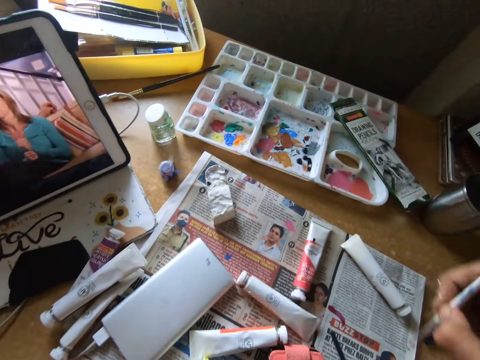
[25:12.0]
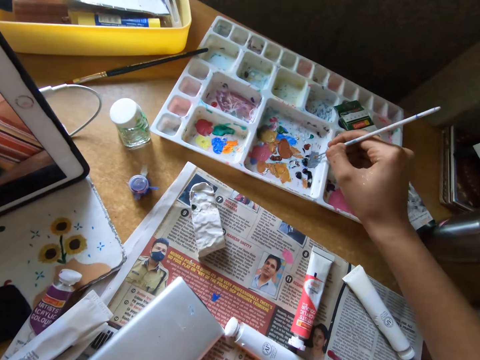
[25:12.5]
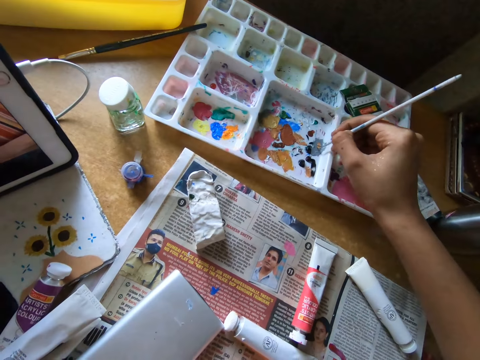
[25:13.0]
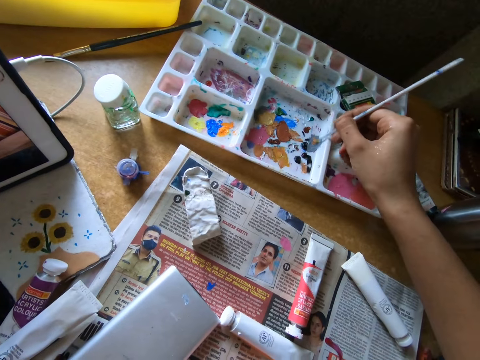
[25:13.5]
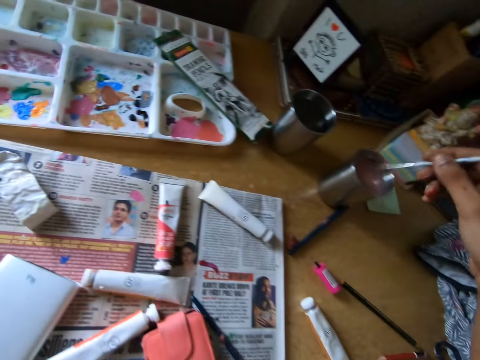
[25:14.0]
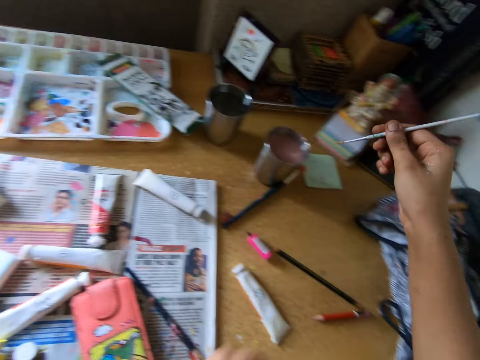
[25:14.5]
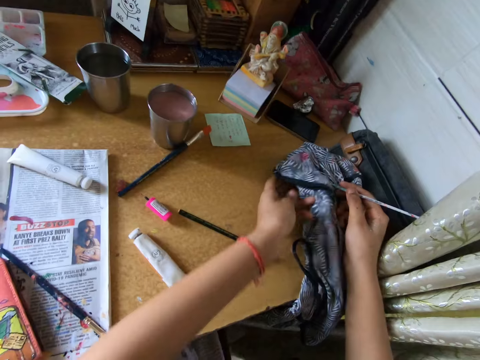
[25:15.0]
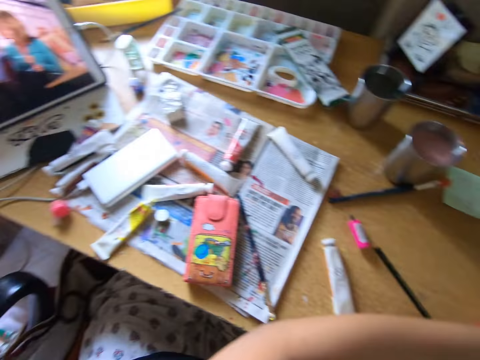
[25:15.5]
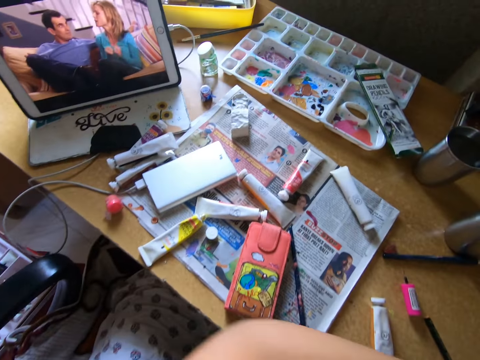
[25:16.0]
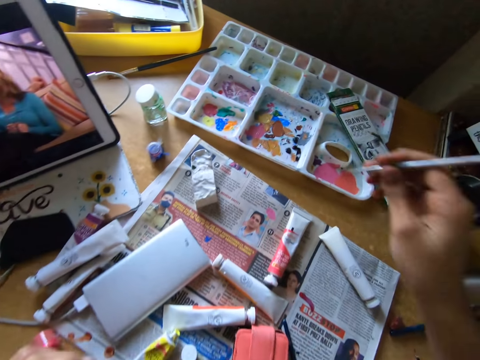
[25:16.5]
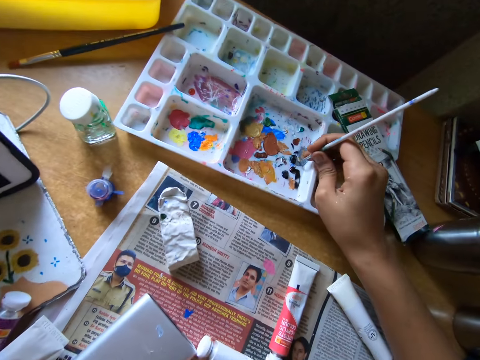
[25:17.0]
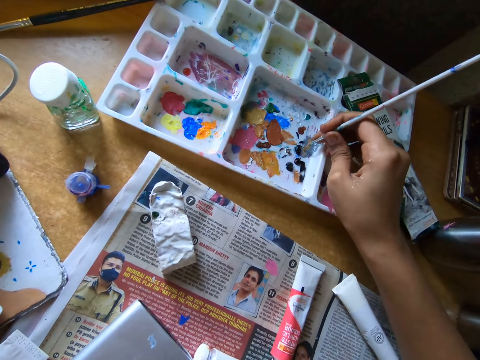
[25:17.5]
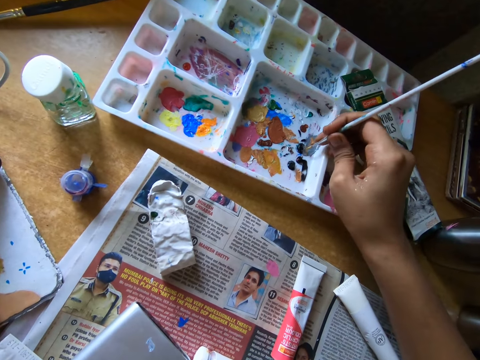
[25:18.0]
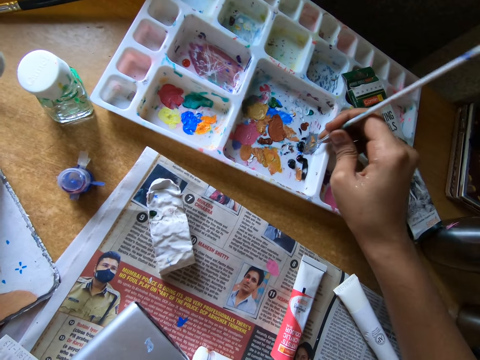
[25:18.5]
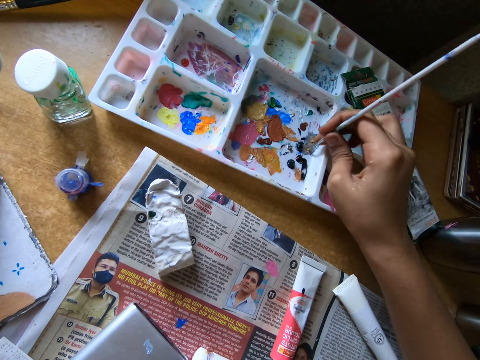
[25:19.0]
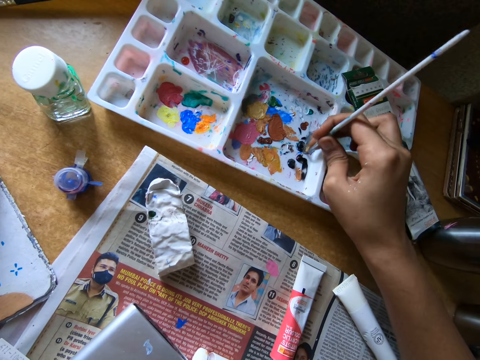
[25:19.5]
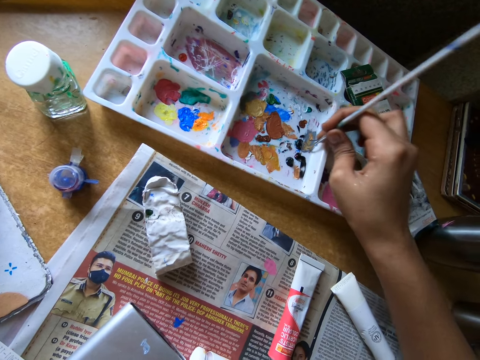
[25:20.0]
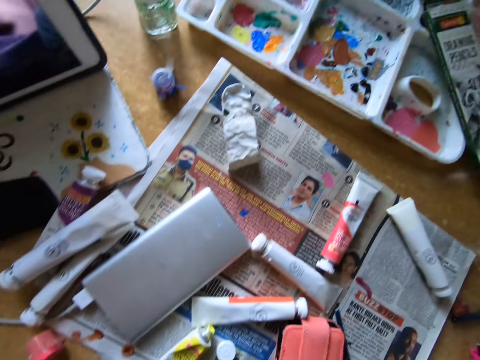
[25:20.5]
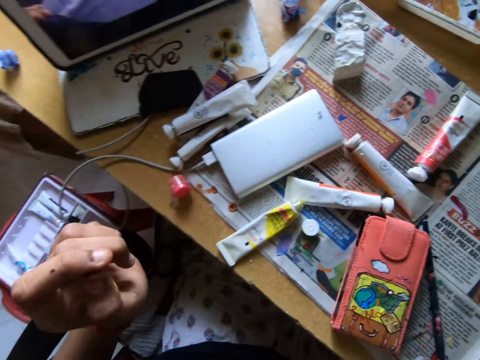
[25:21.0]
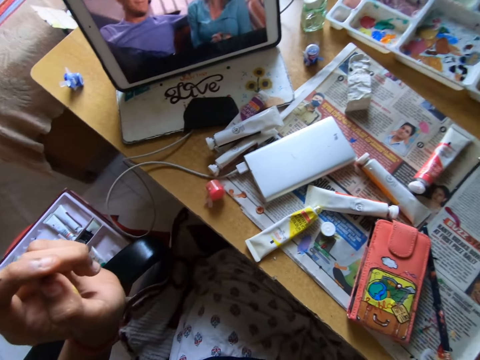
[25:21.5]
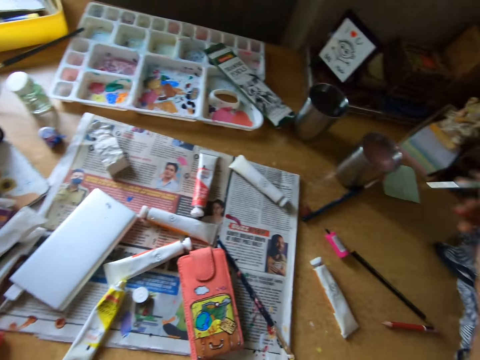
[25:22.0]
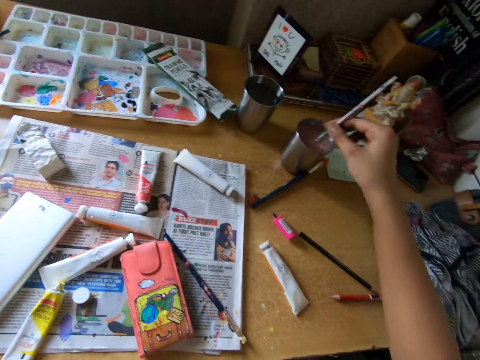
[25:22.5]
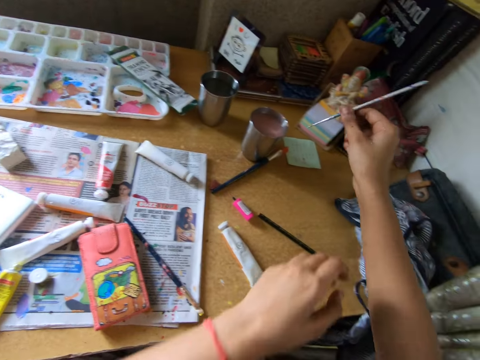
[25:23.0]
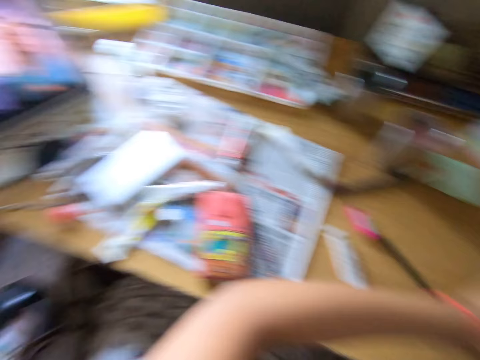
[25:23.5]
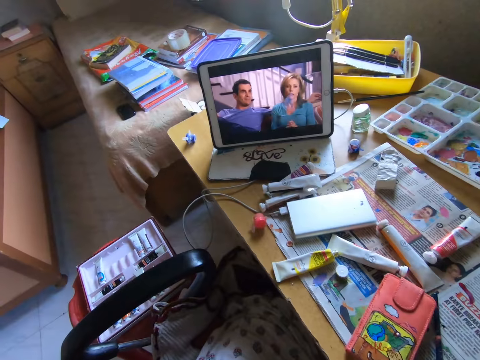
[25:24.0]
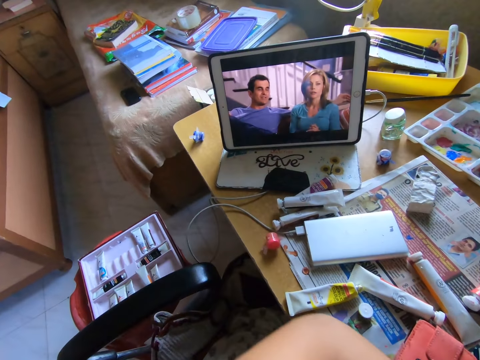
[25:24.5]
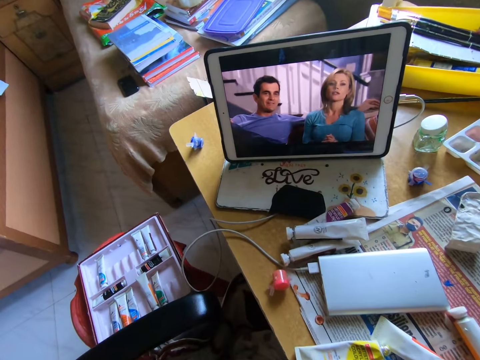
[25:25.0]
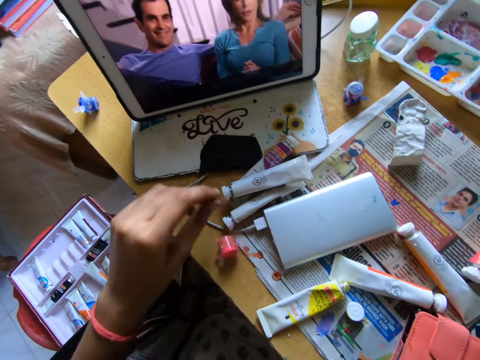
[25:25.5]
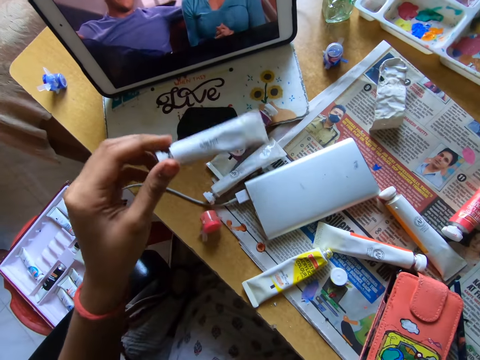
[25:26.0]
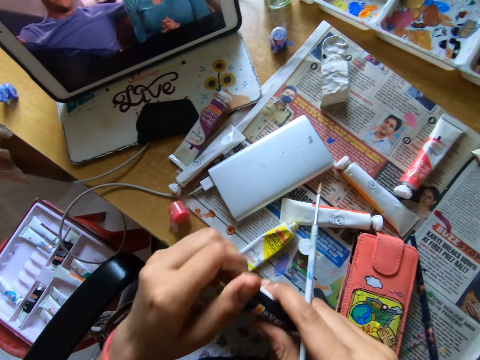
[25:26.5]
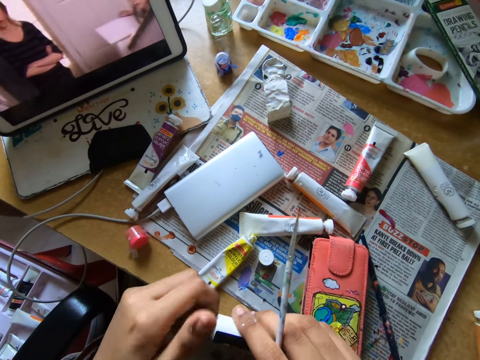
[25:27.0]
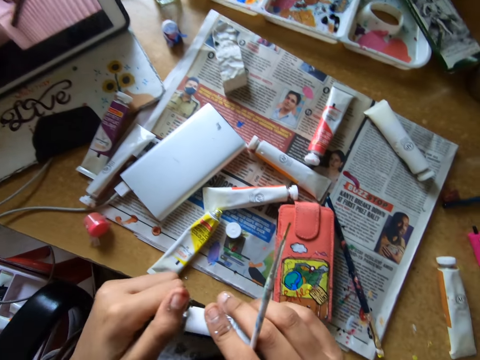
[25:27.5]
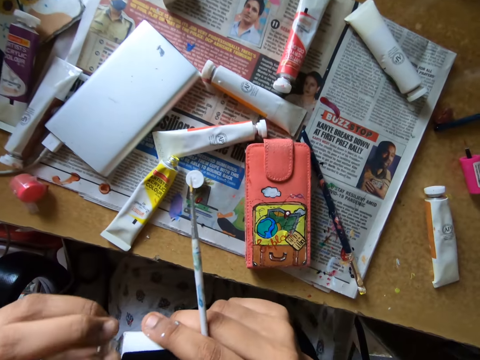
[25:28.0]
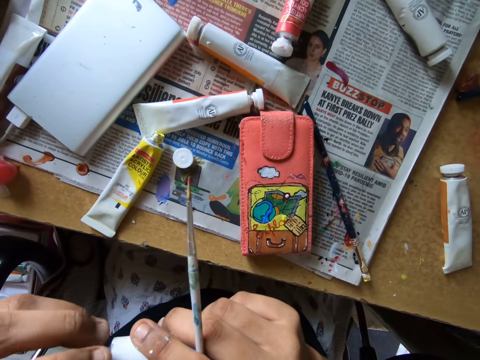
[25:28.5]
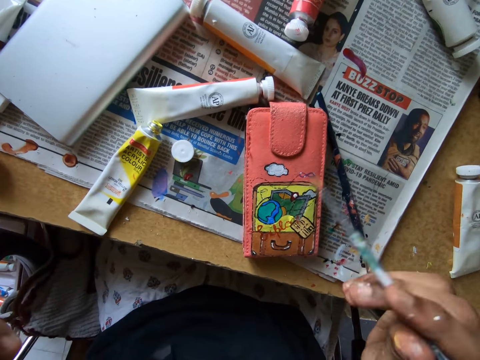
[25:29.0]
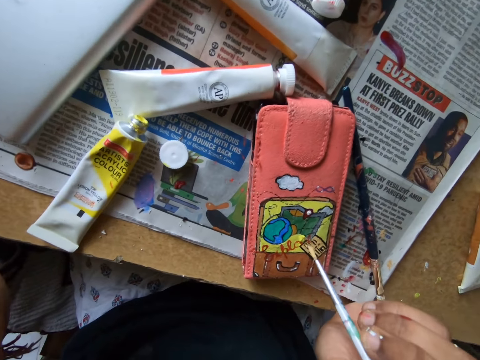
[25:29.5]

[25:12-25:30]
The camera wearer picks another tube on a table. They pick a paint brush. They scoop paint on a paint tray with the paint brush. They dip the paint brush in a silver glass of water. They wipe the paint brush with a cloth. They scoop paint on the paint tray with the paint brush. They dip the paint brush in the silver glass of water. They wipe the paint brush with the cloth. They watch a movie on a tablet. They pick another paint bottle on the table and open the paint bottle with hands.

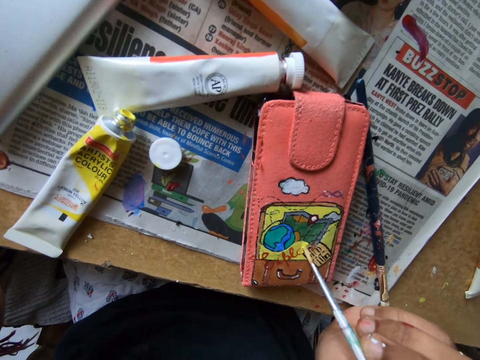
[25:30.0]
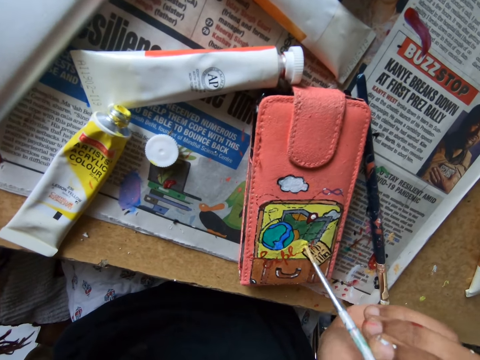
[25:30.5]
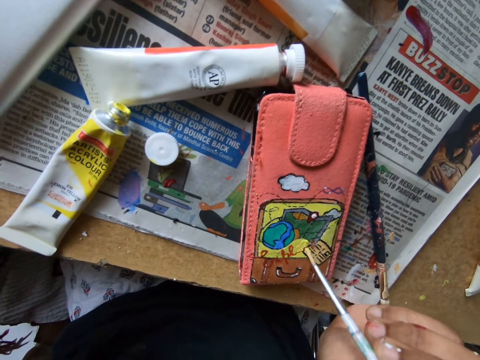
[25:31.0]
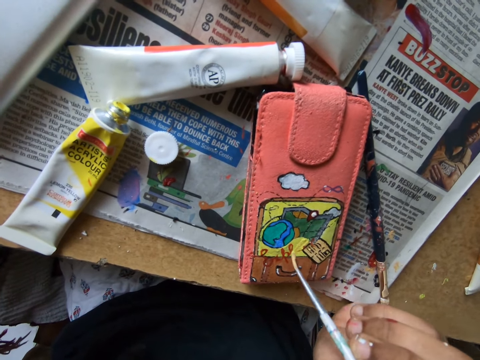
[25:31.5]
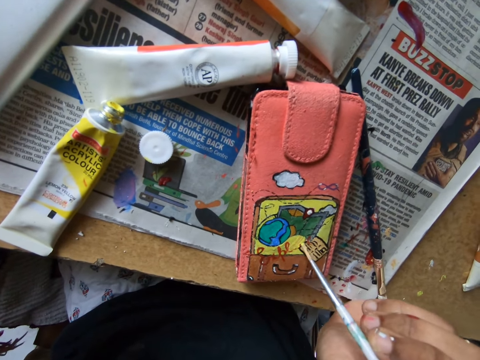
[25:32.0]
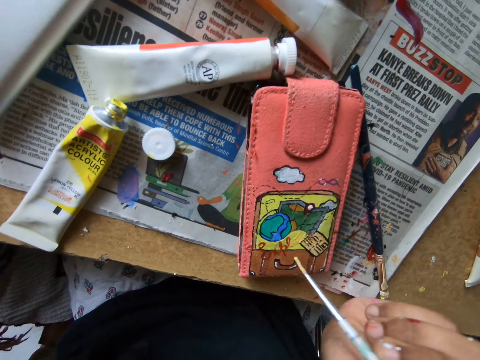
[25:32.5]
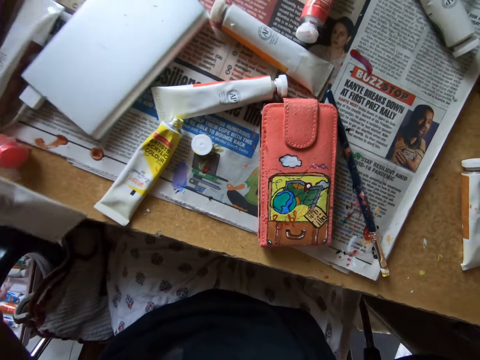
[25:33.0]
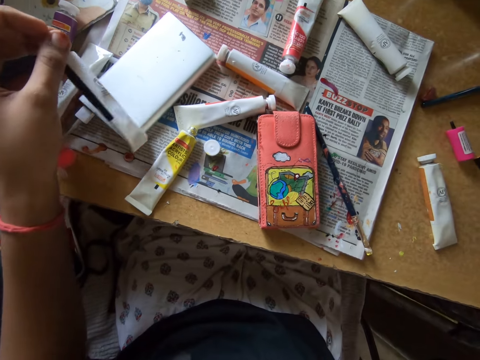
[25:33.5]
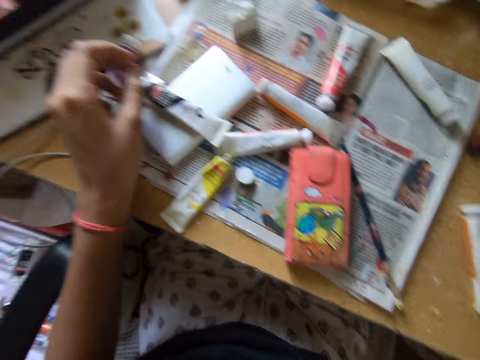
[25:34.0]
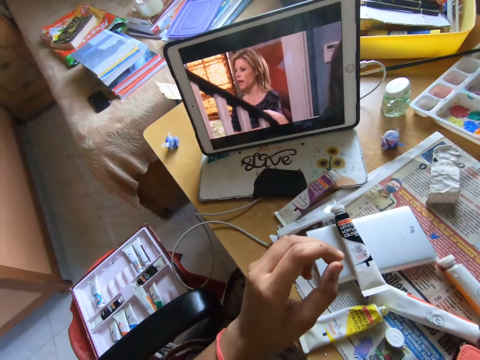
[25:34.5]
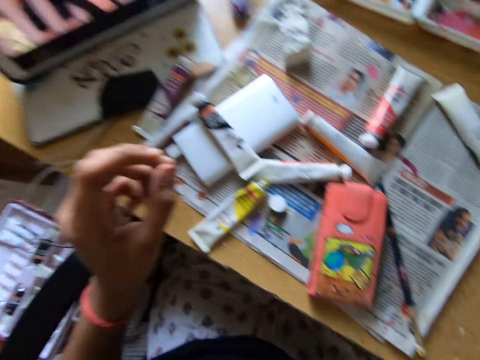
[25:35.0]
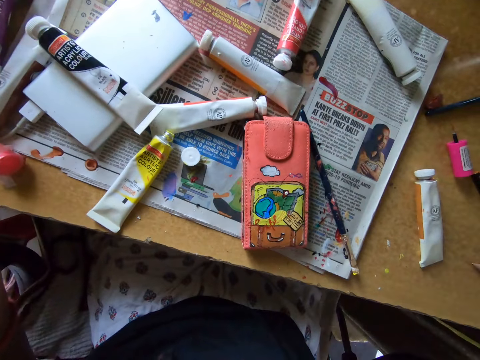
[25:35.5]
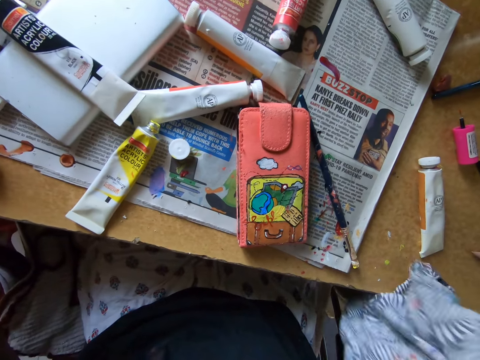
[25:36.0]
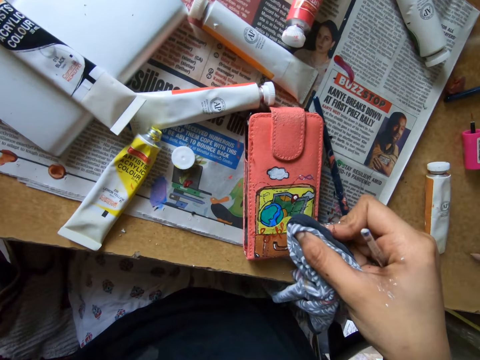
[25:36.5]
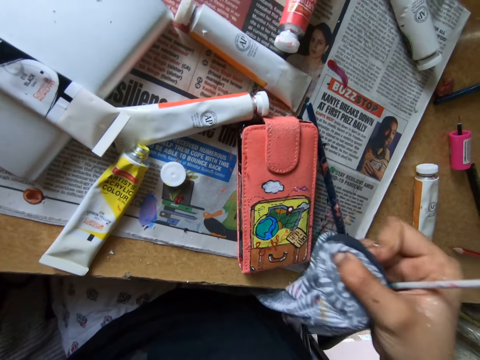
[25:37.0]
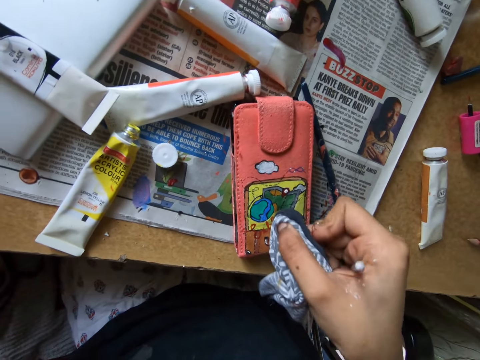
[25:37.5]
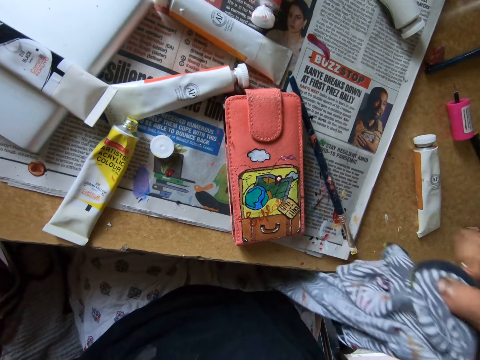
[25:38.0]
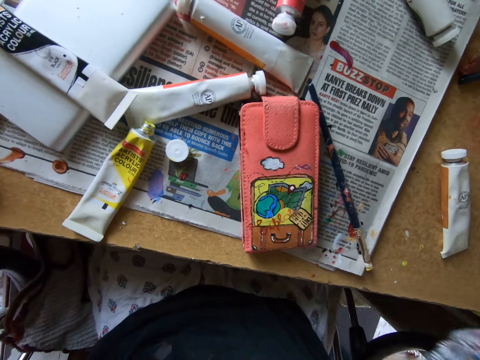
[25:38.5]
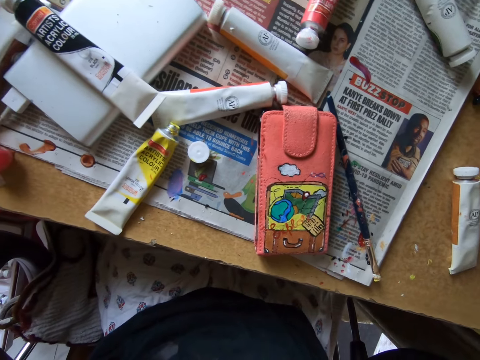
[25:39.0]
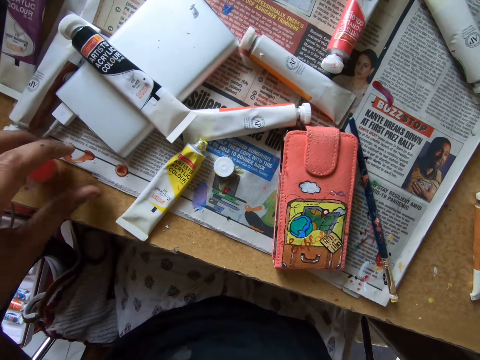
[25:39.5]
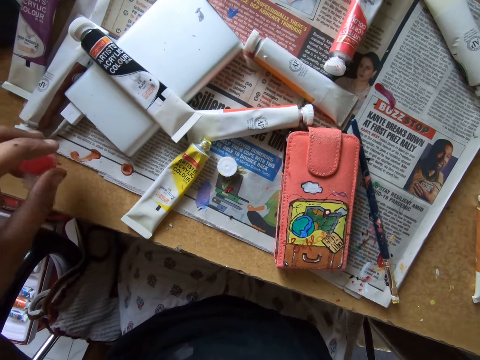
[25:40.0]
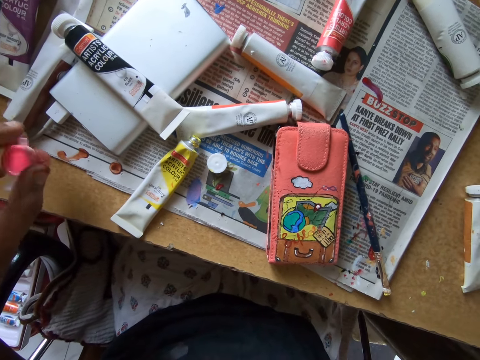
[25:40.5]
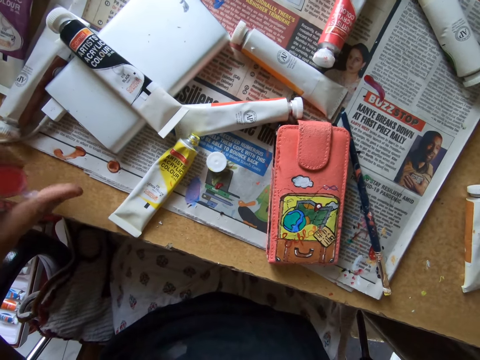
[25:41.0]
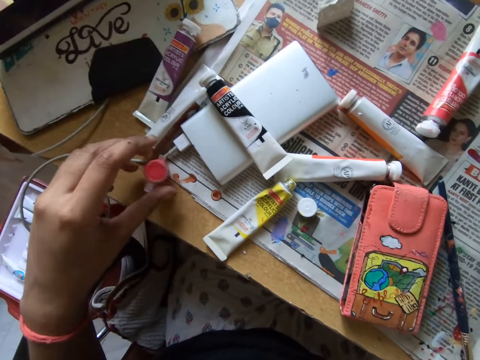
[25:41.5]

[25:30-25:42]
The camera wearer paints a wallet or phone case with a paint brush. They put down a paint bottle on a table. They wipe the wallet with a cloth. They dab the paint on the phone case. They drop the cloth on the table. They pick a paint bottle on the table.
